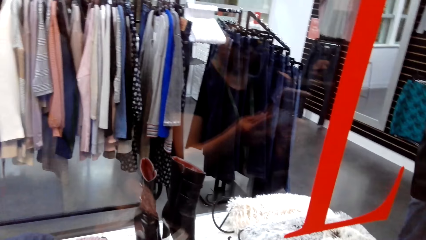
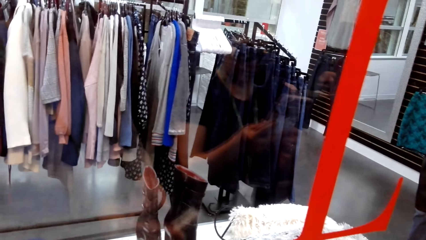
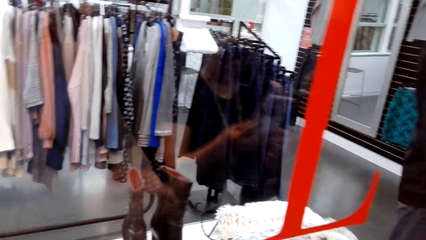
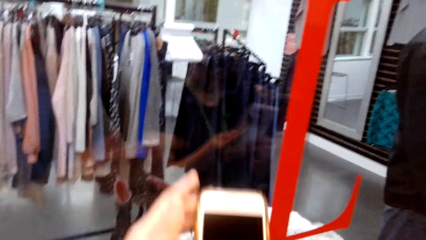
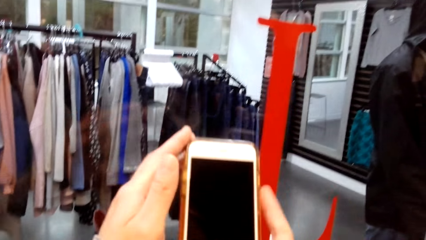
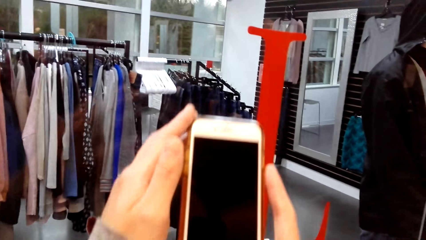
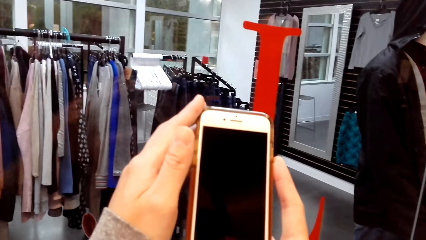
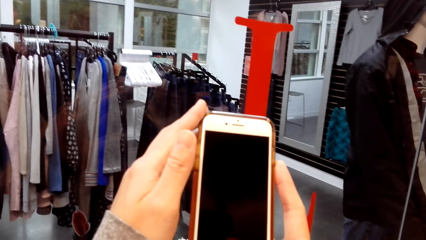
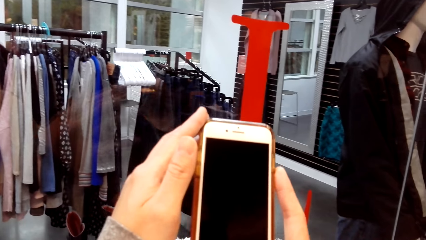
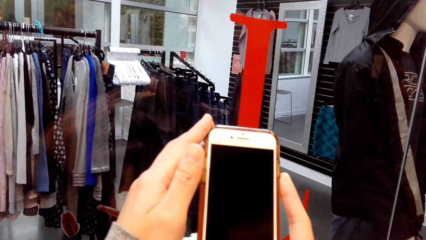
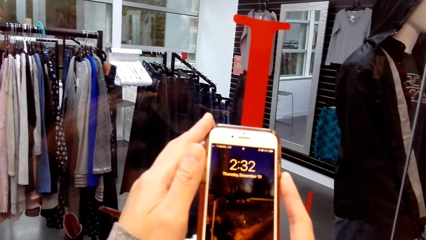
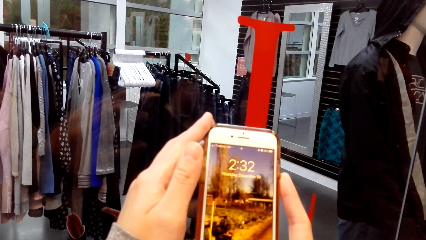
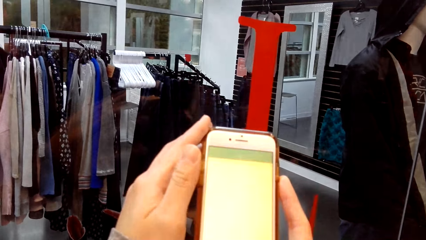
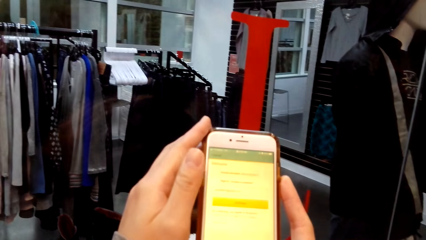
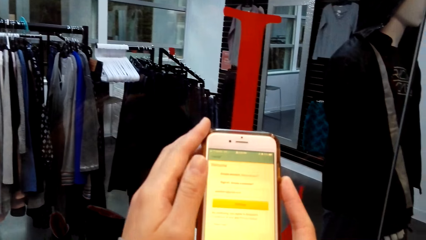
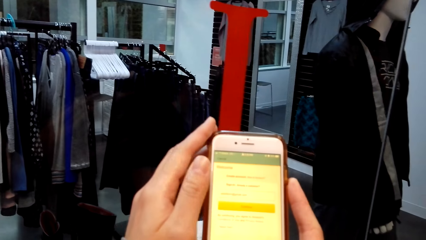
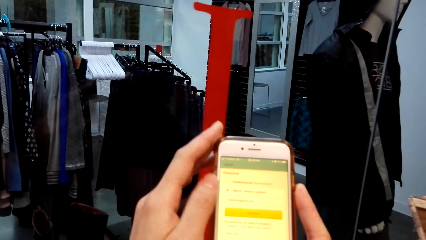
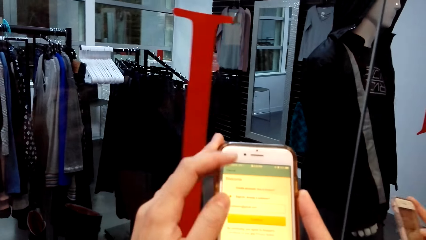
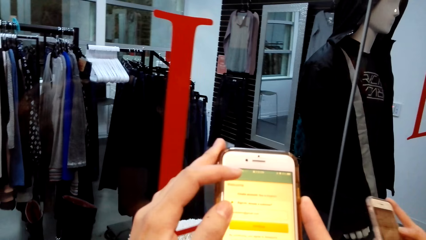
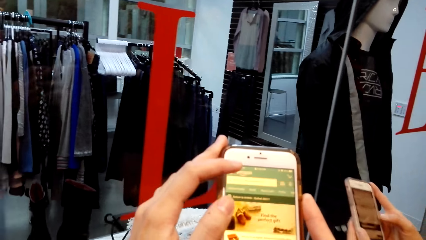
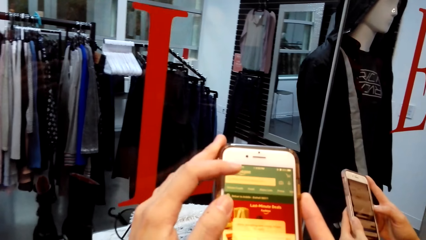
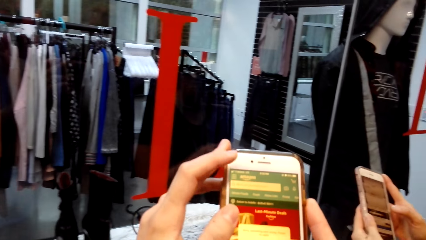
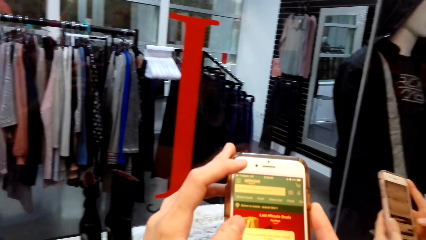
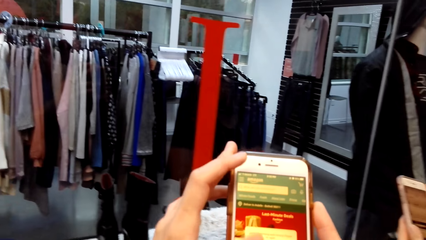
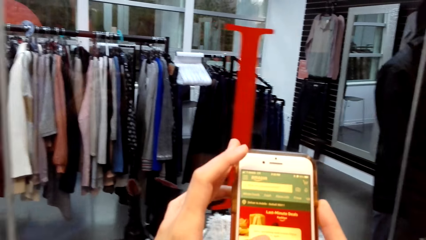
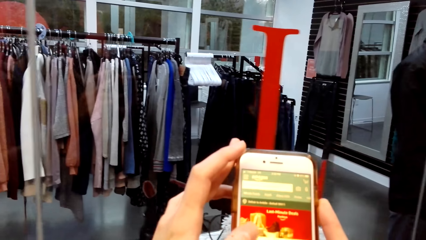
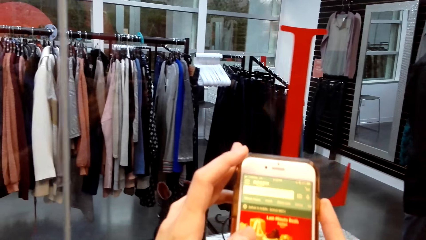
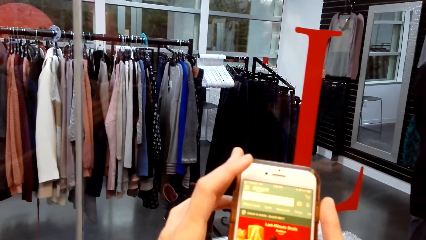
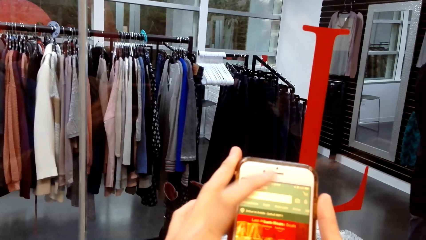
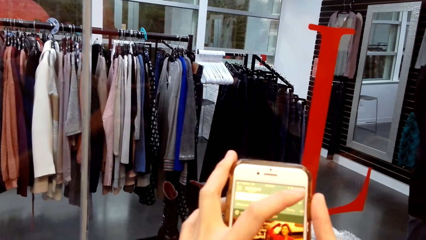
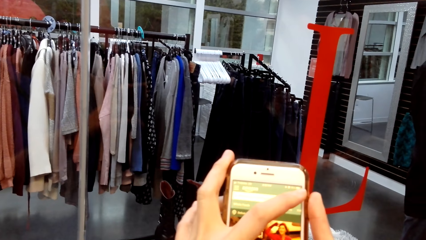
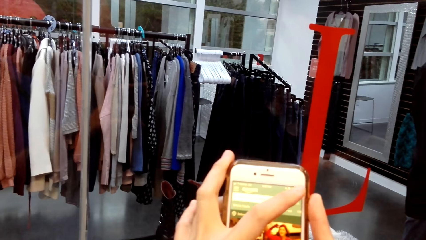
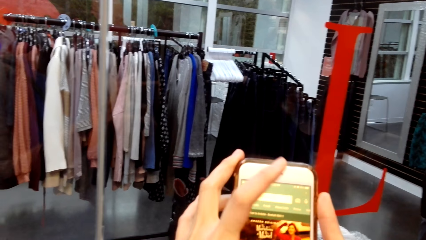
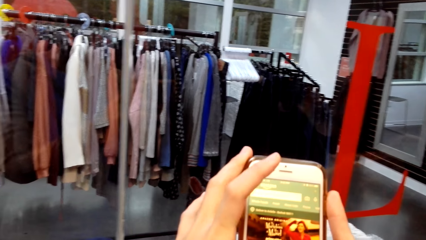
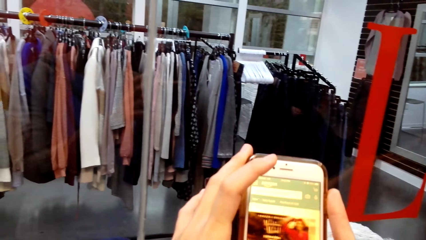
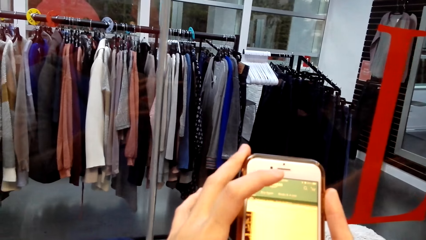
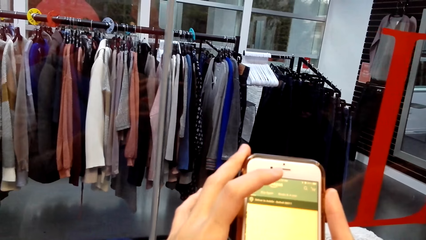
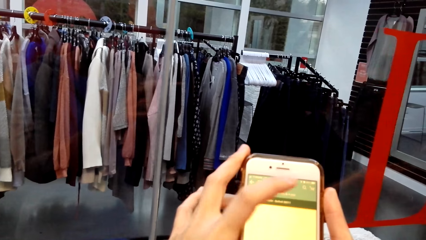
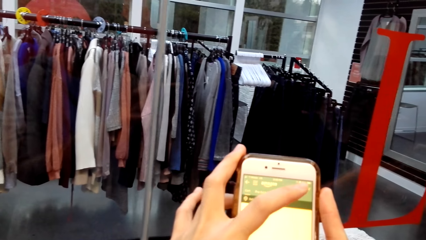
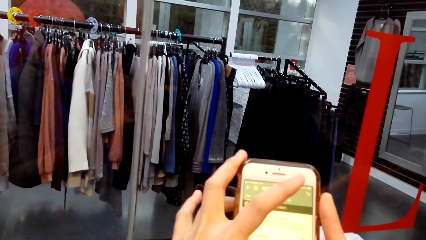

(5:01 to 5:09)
The camera wearer lifts a phone. They operate the phone.

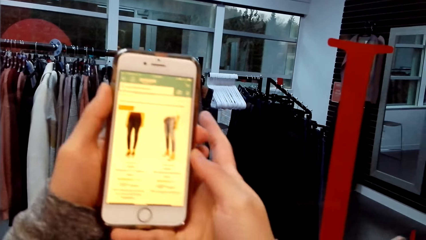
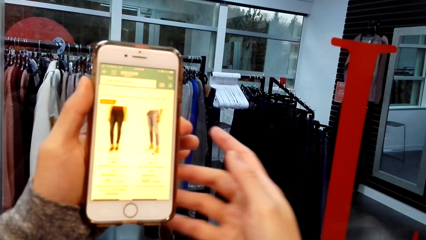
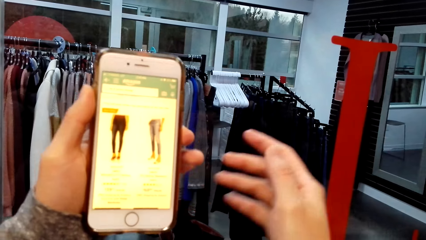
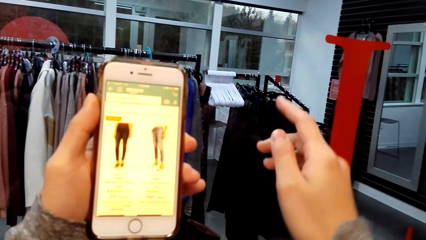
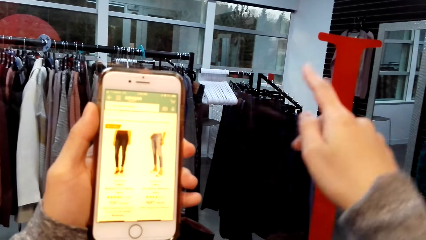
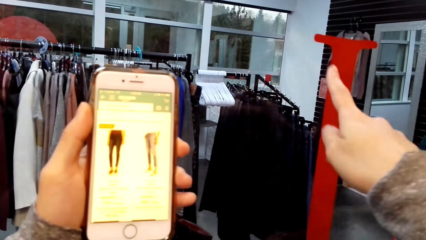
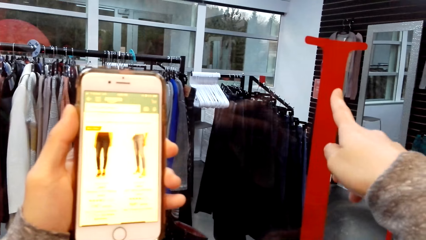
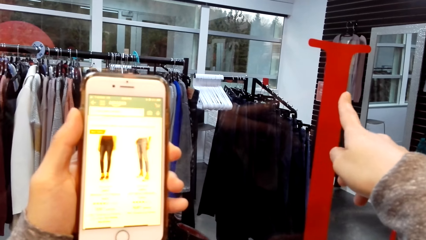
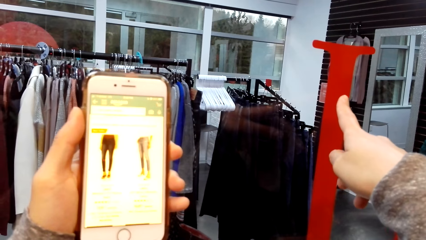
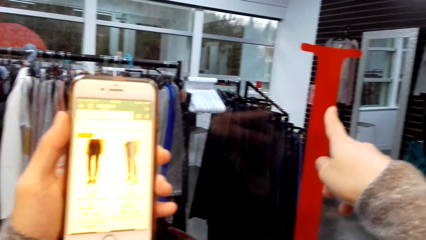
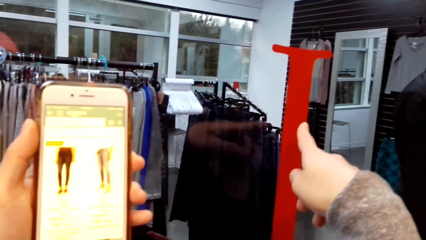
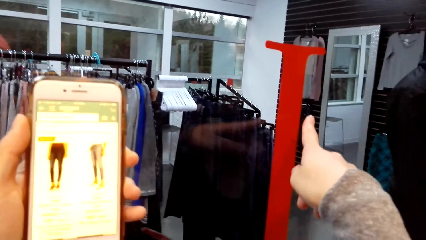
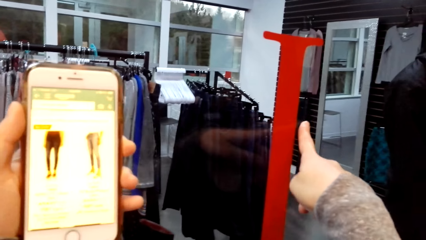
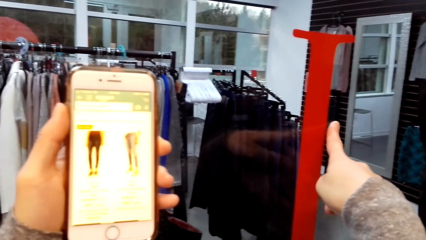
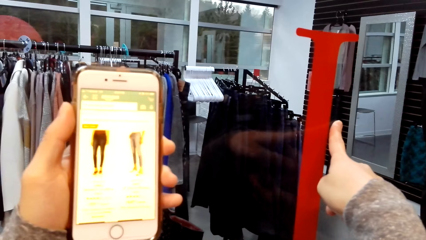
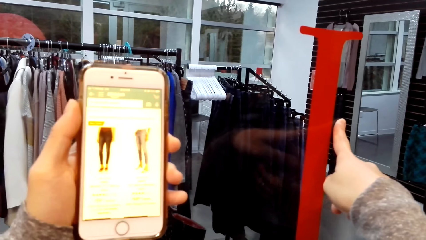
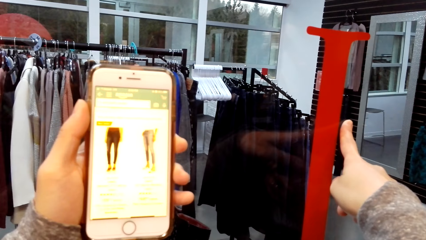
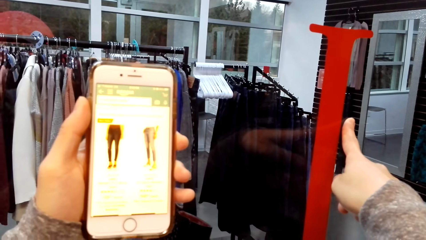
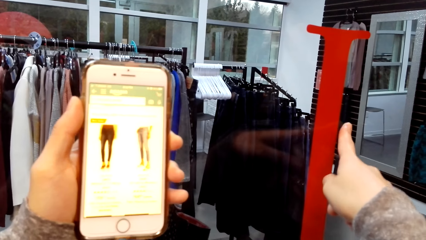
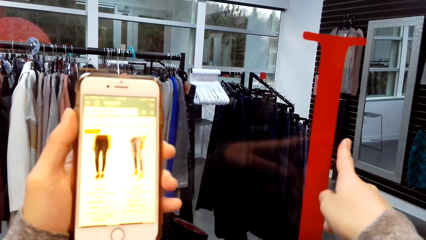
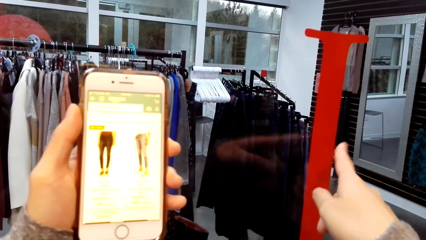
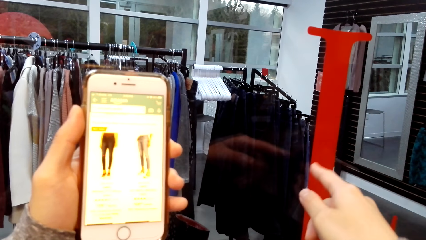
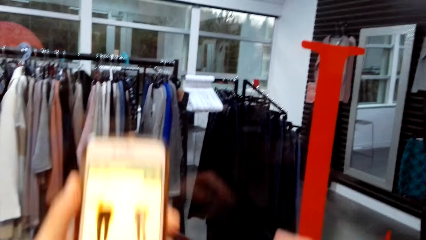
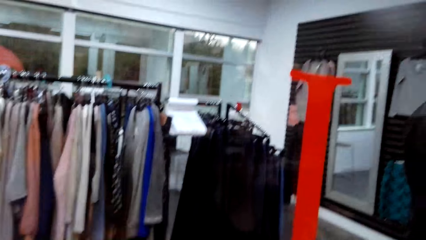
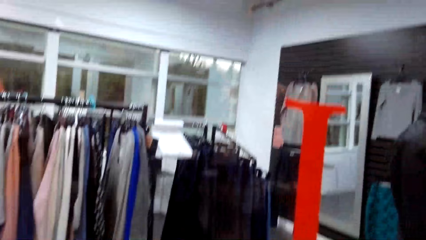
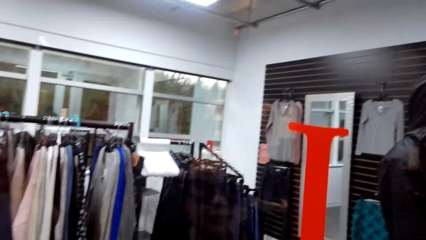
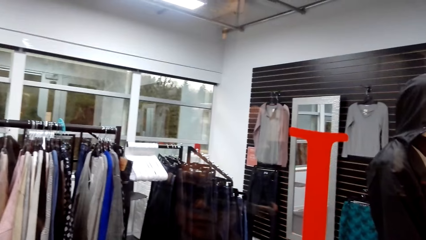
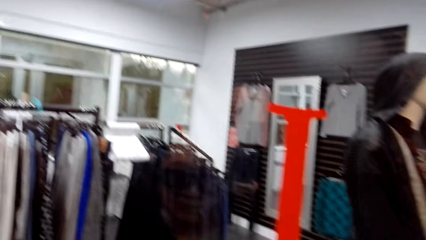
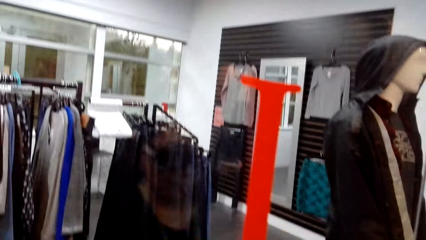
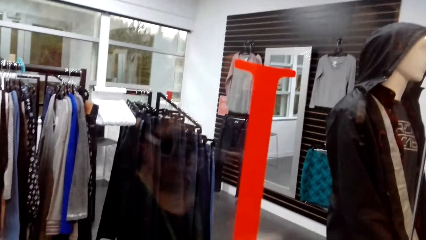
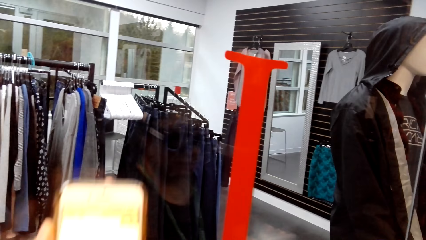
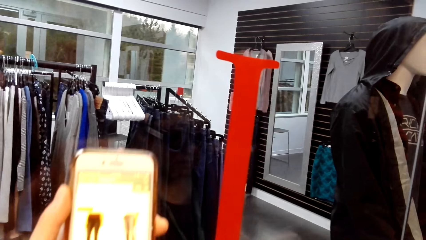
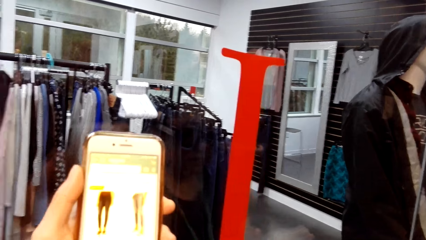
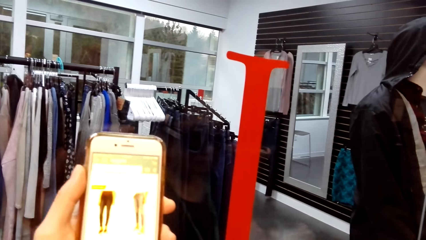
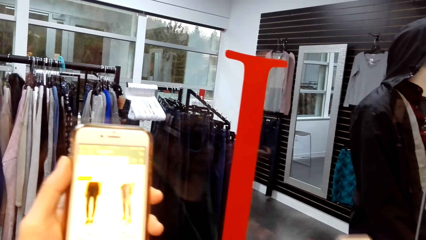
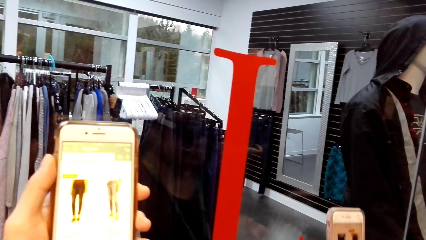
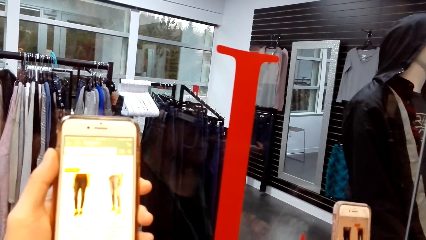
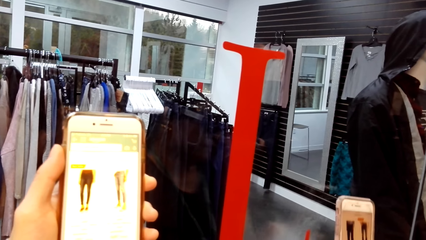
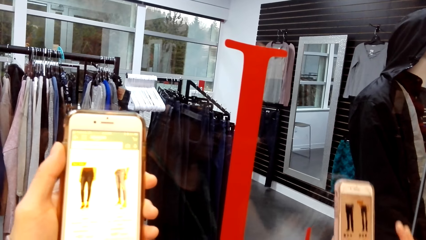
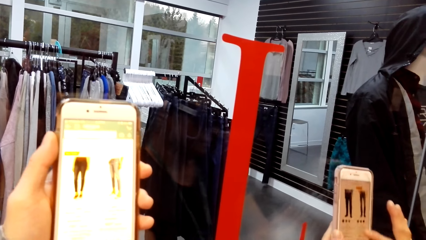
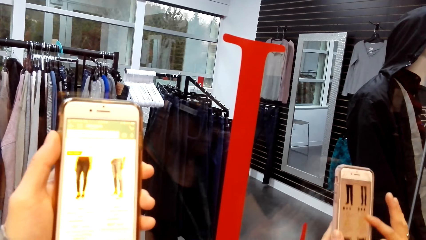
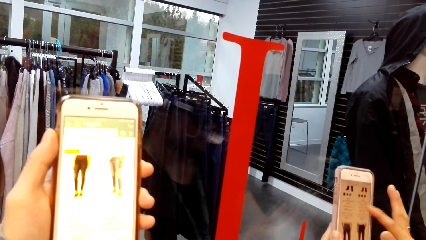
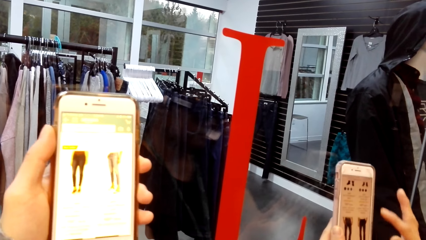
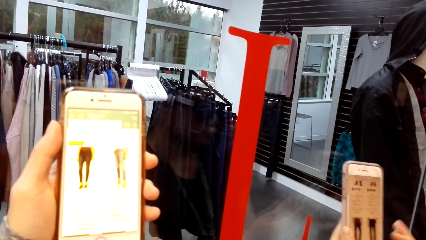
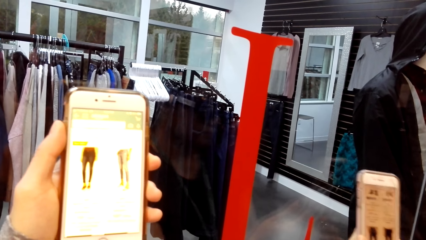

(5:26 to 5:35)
The camera wearer points at the clothes. They operate a phone. A person operates the phone.
